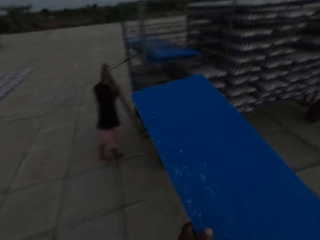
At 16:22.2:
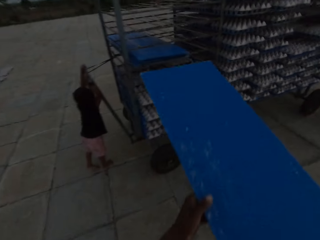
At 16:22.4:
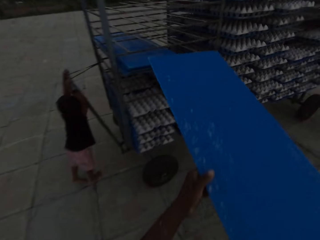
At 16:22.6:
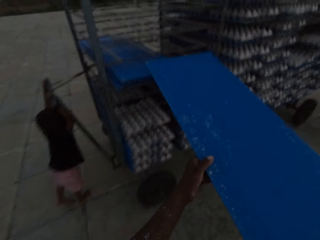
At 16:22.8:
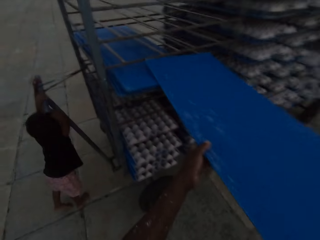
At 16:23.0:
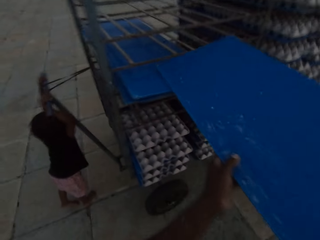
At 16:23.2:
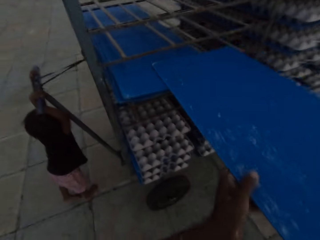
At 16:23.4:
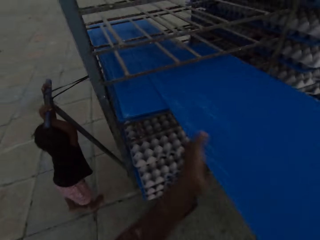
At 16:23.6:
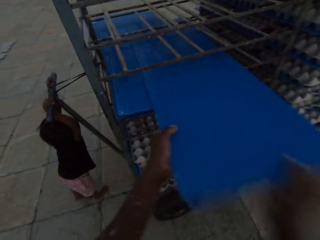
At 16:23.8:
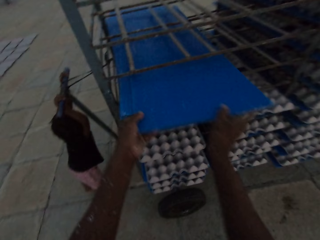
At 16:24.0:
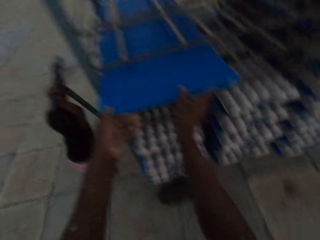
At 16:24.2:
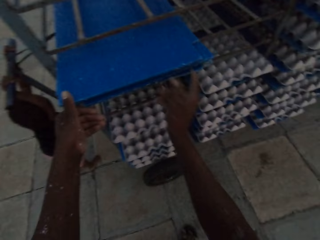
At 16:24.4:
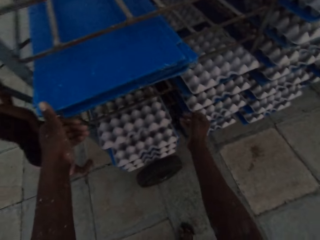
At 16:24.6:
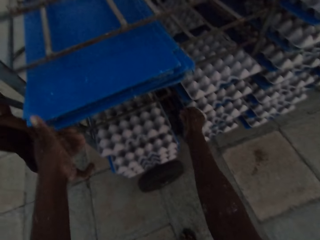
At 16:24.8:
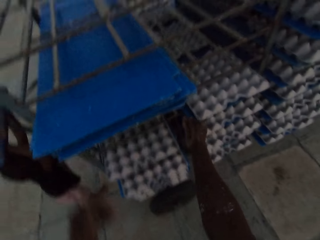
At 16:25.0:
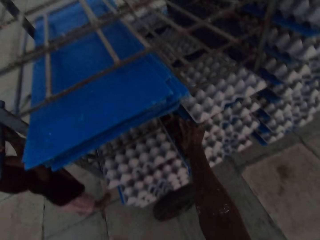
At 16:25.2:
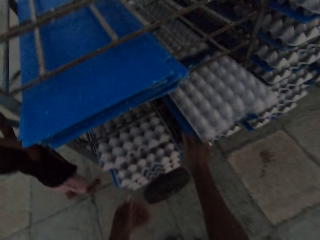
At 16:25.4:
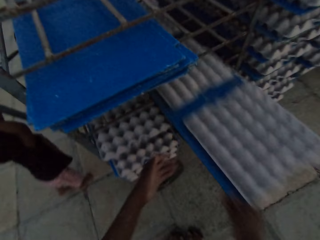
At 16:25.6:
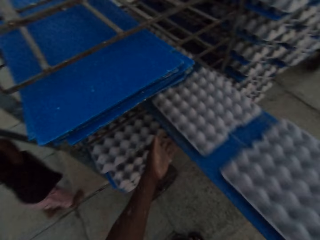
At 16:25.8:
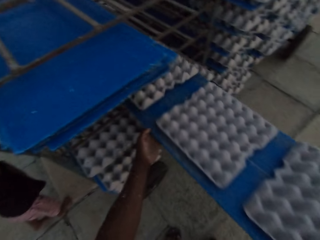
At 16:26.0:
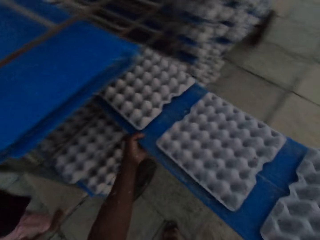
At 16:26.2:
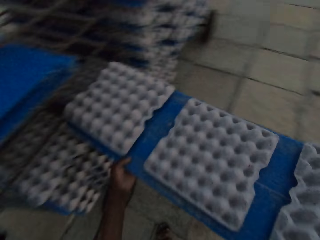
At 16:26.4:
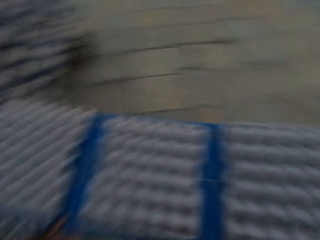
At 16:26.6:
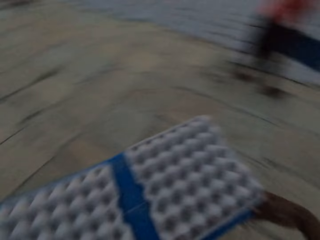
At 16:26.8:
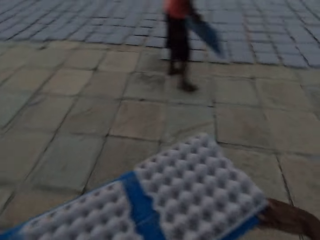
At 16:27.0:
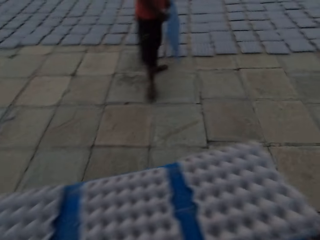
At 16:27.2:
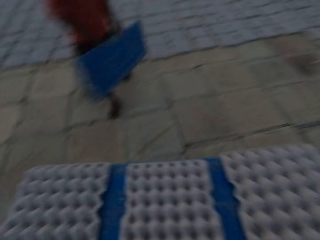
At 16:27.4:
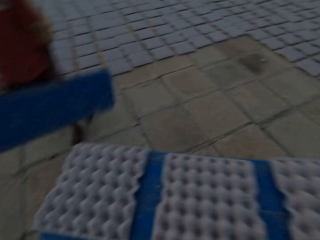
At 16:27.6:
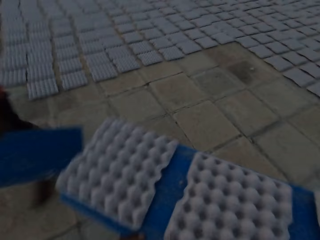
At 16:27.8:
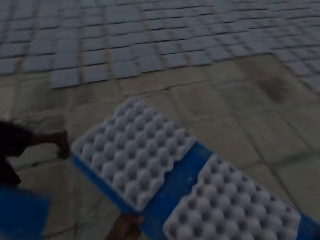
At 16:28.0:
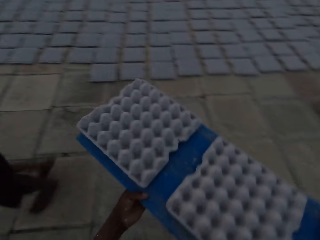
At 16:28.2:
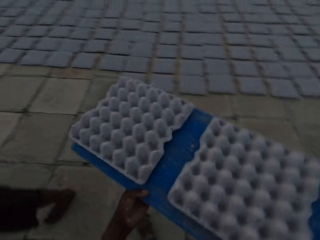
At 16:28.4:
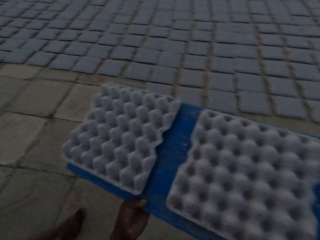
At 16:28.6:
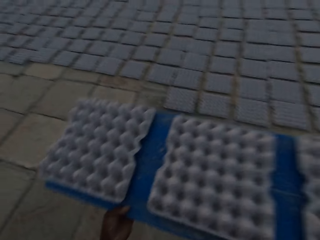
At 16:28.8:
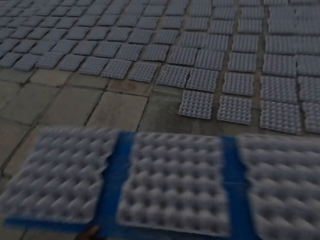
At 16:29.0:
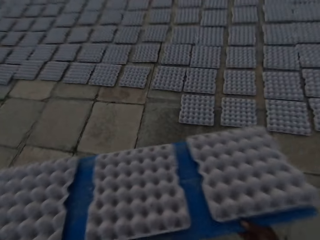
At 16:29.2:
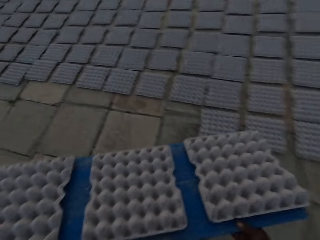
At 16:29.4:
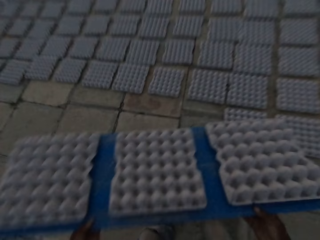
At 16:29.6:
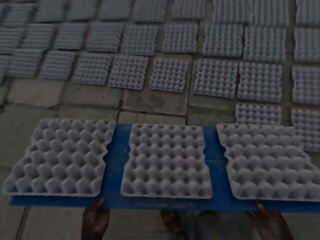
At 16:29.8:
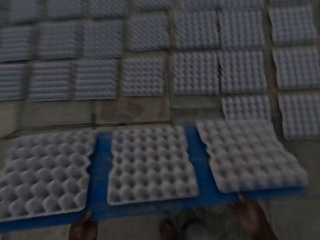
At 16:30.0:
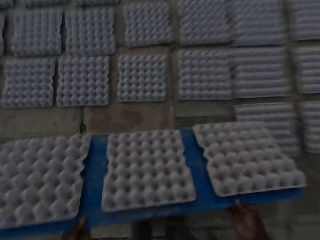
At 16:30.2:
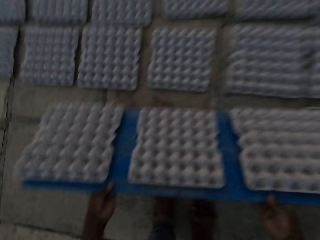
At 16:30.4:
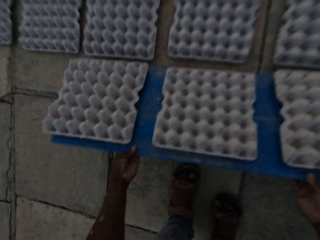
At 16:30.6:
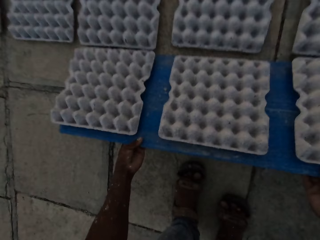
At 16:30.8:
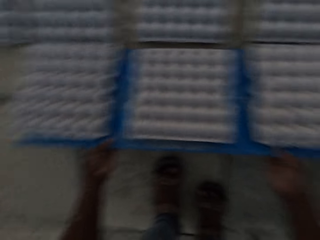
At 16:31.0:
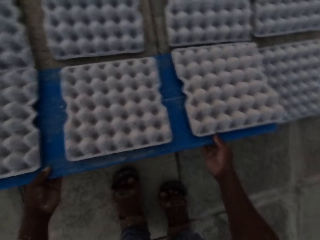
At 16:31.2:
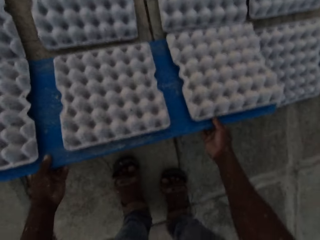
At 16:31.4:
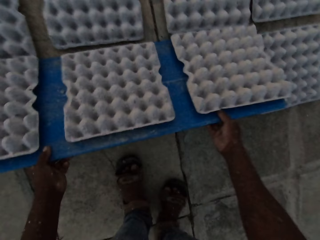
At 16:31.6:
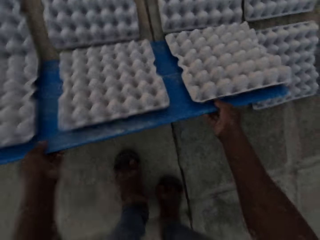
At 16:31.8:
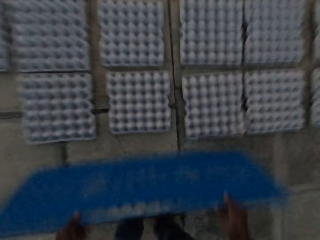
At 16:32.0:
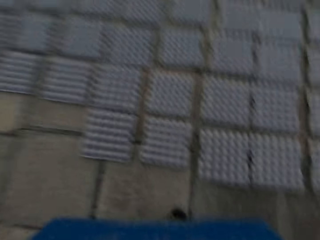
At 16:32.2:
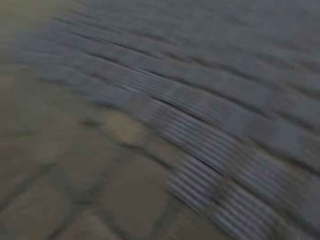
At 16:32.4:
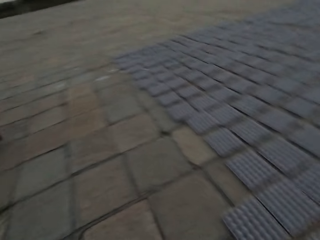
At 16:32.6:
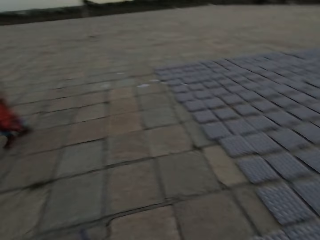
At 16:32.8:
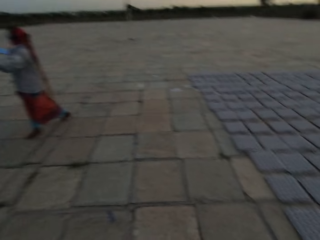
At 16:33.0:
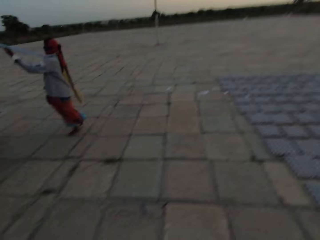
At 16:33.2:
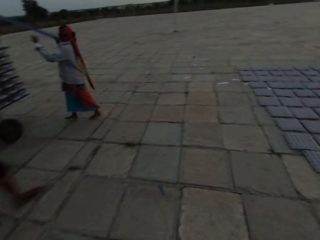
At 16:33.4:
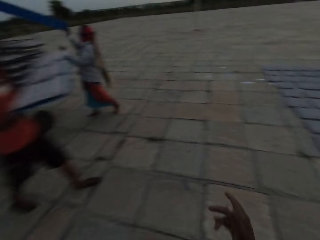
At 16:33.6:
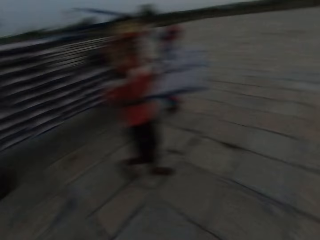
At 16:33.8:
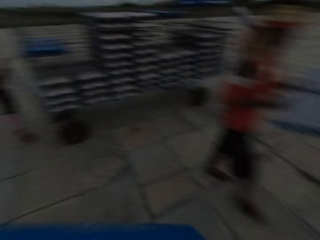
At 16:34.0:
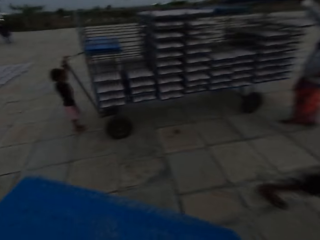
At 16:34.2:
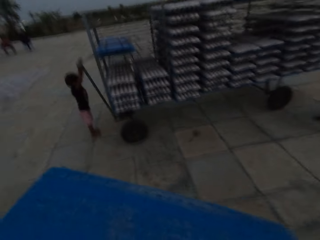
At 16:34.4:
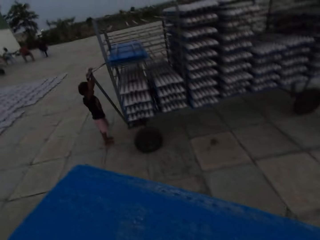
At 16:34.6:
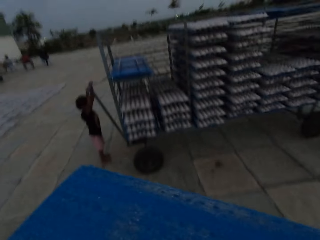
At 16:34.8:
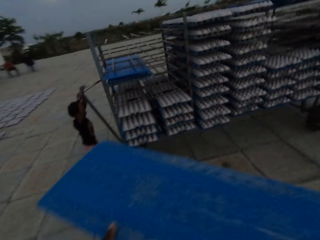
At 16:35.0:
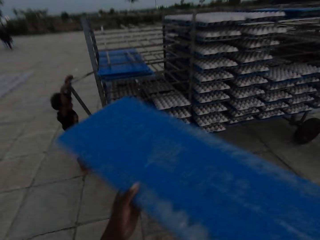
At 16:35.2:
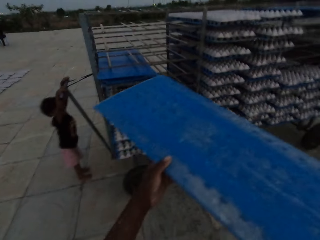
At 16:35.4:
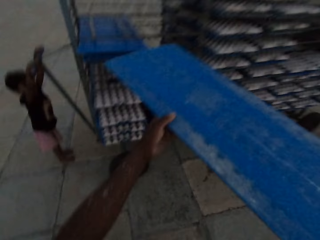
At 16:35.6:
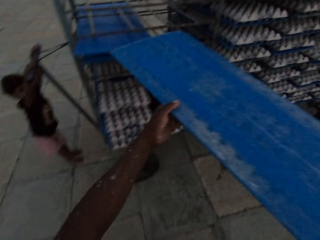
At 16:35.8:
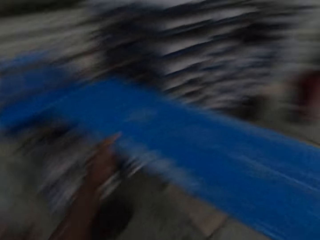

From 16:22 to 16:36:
The camera wearer puts the plastic sheet or board on the rack on the trolley with both hands. They take the board with the crates from the stand, hold the plastic sheet with both hands, and walk with the board of crates. They put some egg trays on the floor with the plastic sheet in both hands. They pull the board and walk towards the stand with the board. The woman puts the plastic sheet on the rack on the trolley with her right hand.

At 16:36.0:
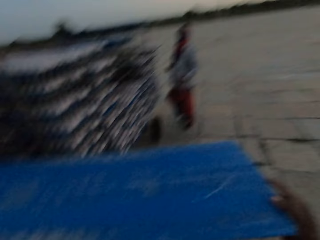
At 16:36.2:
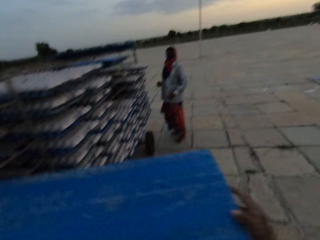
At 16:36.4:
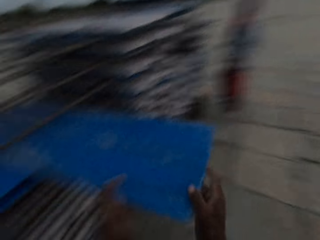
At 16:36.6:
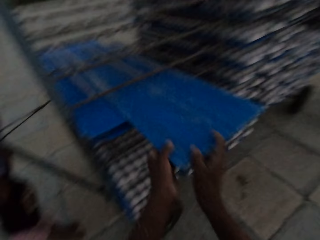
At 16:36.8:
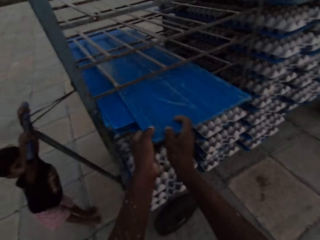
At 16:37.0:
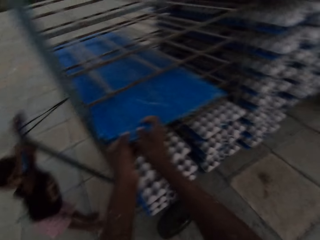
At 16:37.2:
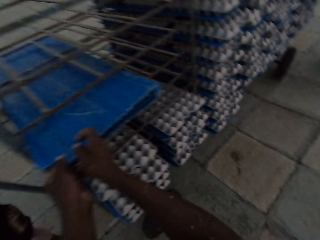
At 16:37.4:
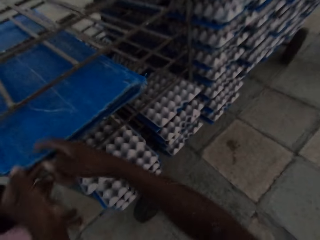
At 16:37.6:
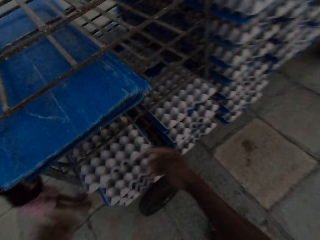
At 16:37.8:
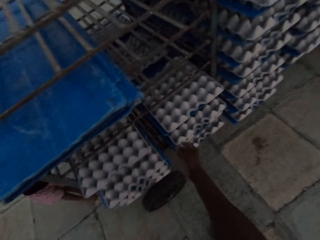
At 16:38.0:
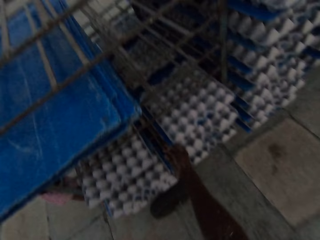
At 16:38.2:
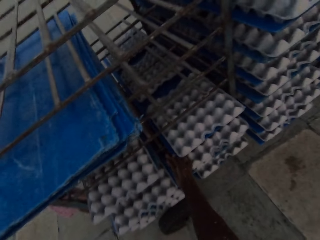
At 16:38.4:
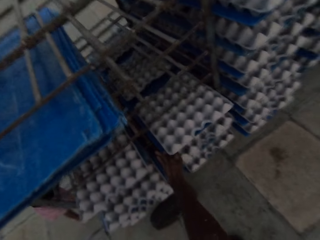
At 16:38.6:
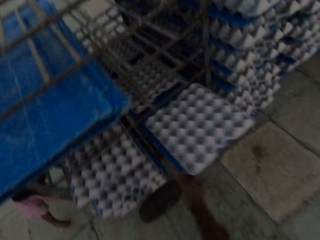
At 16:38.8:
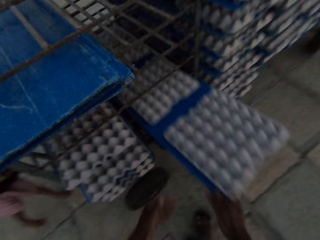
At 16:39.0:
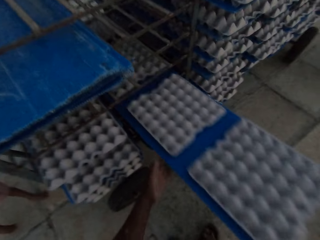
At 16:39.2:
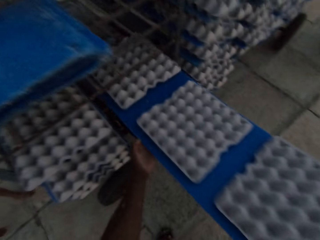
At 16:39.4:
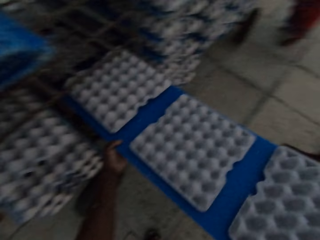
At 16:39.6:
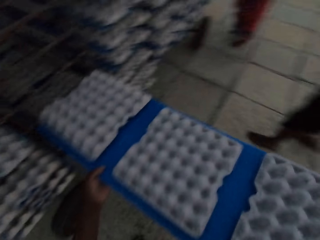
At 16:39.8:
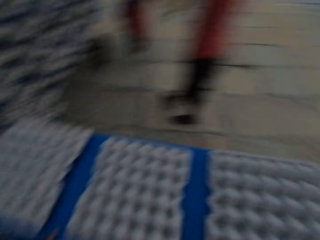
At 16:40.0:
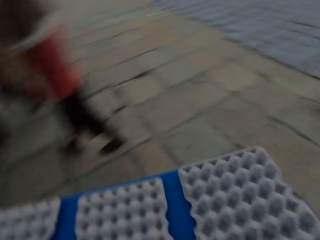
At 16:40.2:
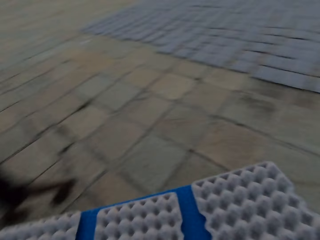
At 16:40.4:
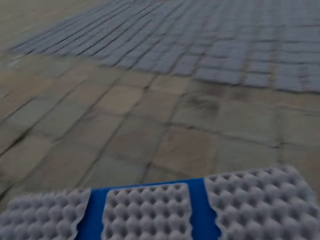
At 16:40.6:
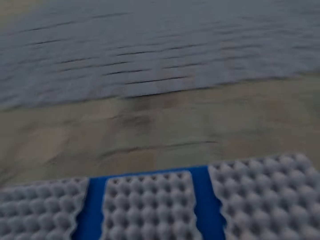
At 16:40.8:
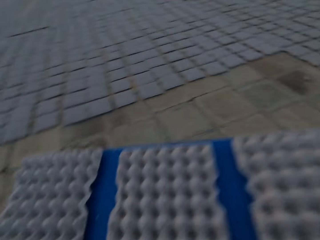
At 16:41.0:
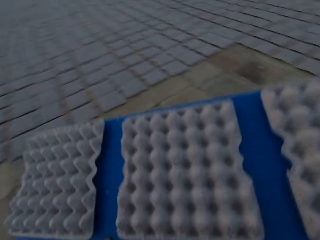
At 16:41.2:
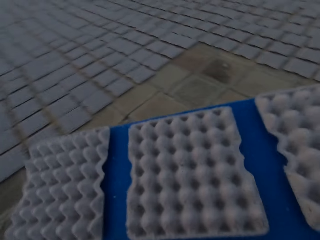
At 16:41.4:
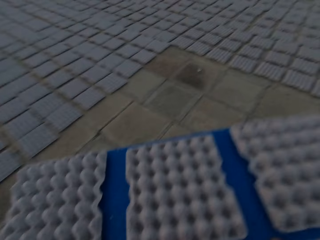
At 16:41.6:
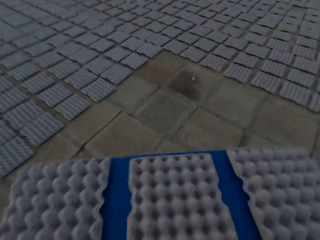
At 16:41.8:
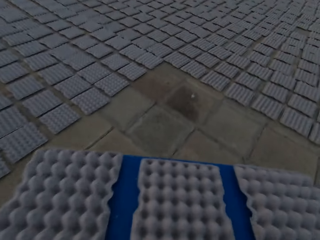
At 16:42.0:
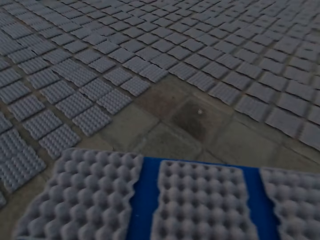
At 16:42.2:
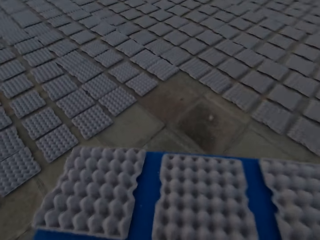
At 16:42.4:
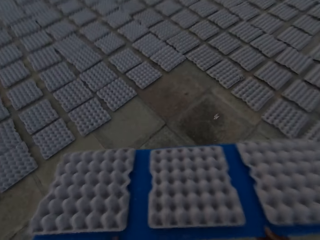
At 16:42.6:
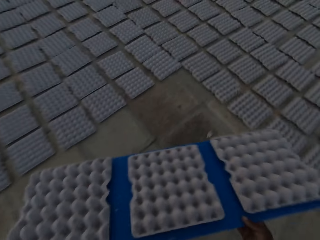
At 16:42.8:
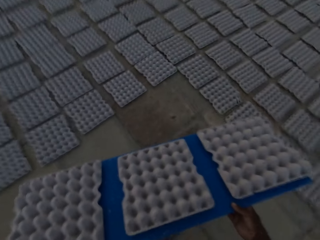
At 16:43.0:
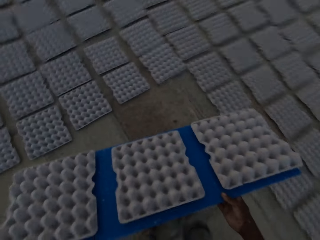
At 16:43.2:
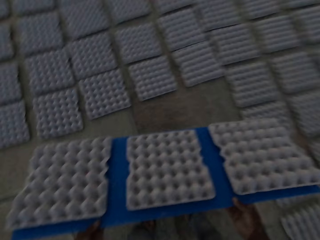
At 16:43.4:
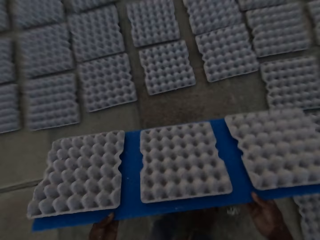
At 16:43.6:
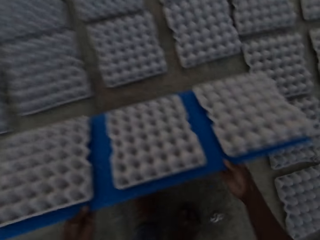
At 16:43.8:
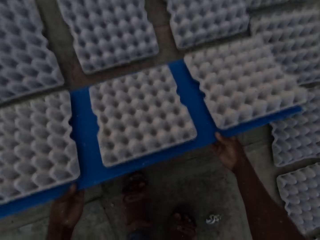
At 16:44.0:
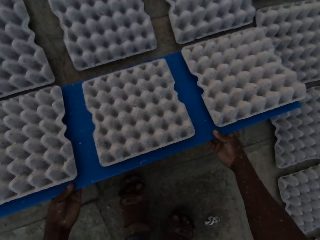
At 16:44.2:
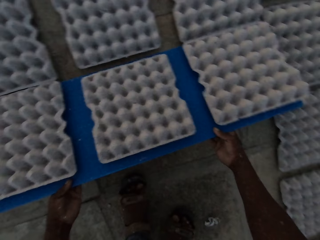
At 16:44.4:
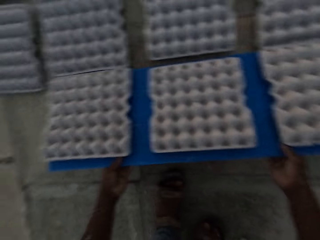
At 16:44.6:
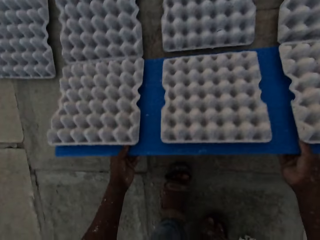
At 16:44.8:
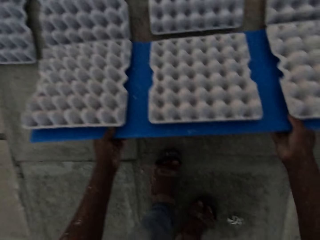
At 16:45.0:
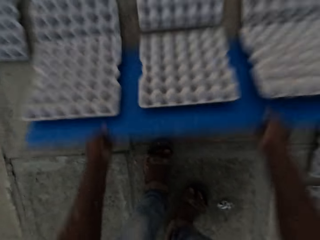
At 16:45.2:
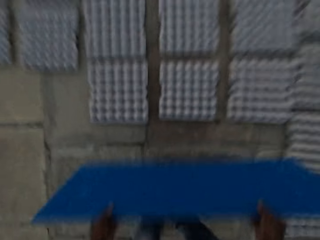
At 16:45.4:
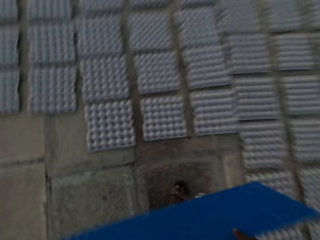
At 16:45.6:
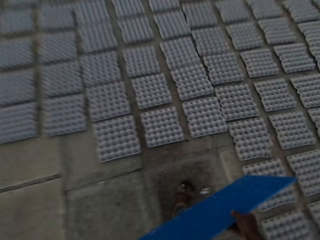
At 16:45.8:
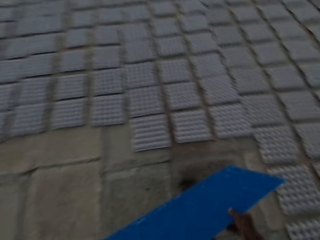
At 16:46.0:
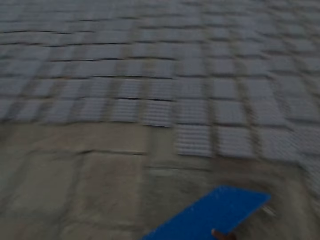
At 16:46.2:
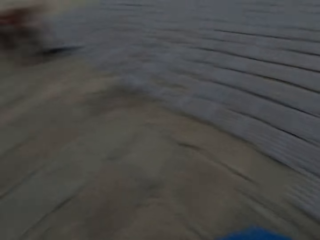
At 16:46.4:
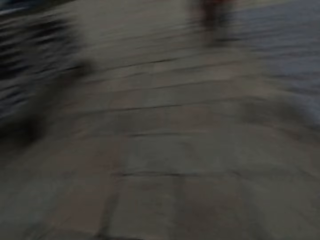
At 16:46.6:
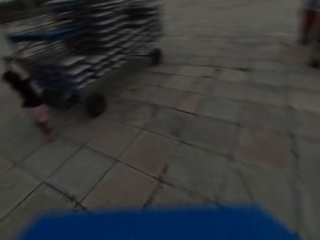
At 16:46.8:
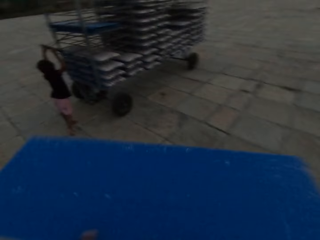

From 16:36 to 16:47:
The camera wearer puts the plastic sheet or board on the rack on the trolley with both hands. He interacts with a woman. He pulls a plastic sheet from the rack on the trolley with his right hand. He holds the plastic sheet with both hands and walks with the board of crates. He puts some egg trays on the floor with the plastic sheet in both hands. He pulls the board and walks towards the stand with the board.
